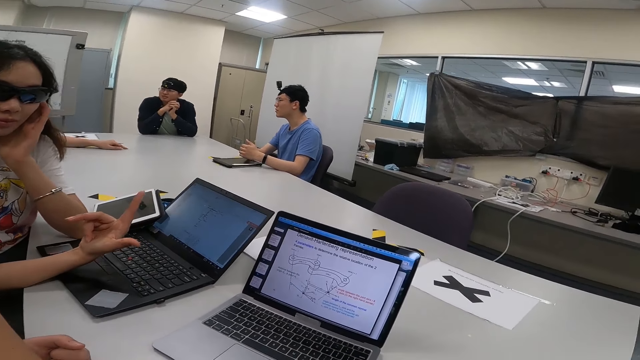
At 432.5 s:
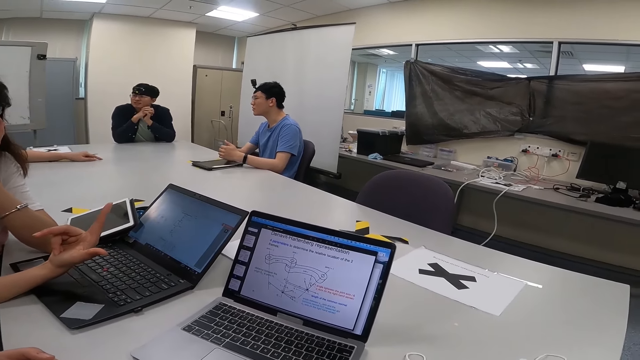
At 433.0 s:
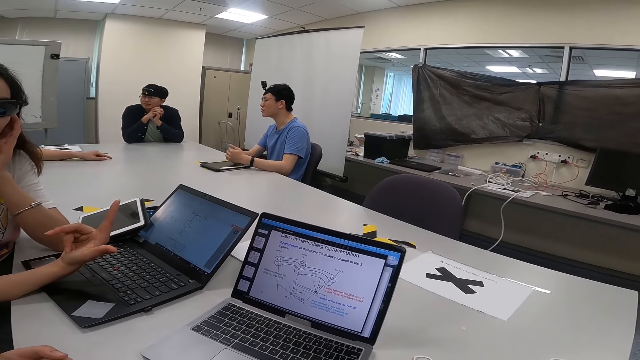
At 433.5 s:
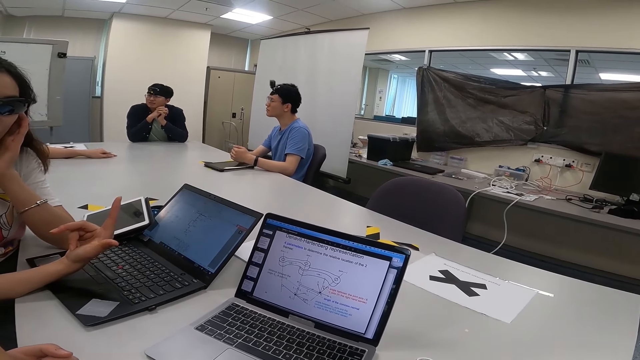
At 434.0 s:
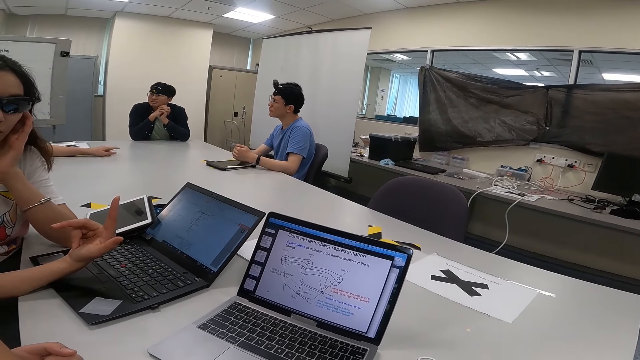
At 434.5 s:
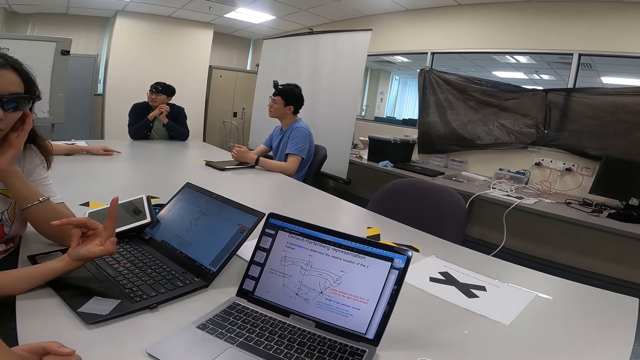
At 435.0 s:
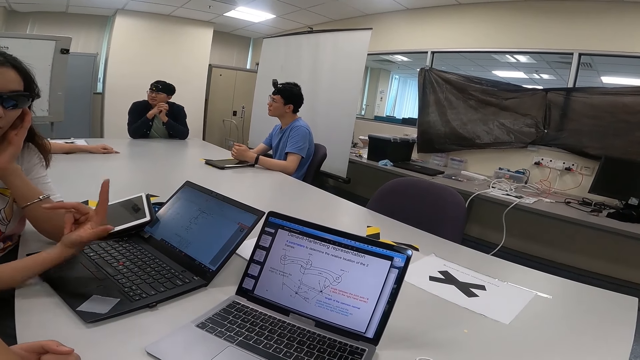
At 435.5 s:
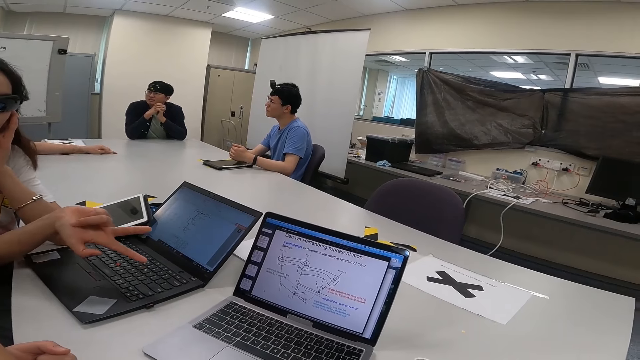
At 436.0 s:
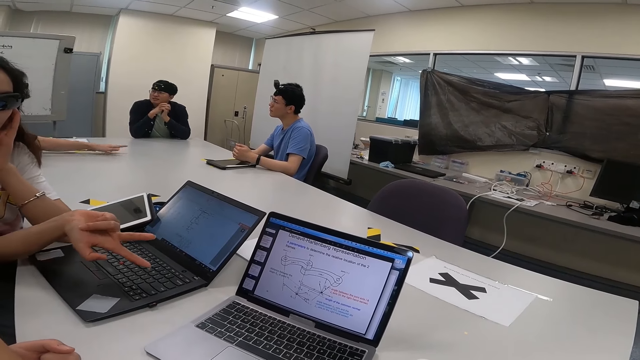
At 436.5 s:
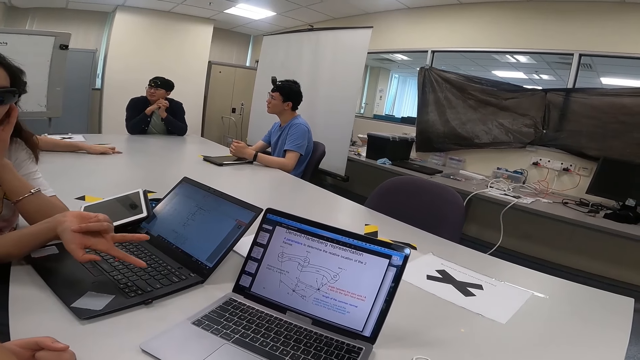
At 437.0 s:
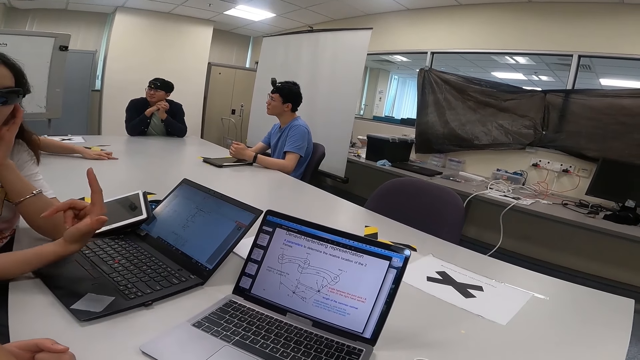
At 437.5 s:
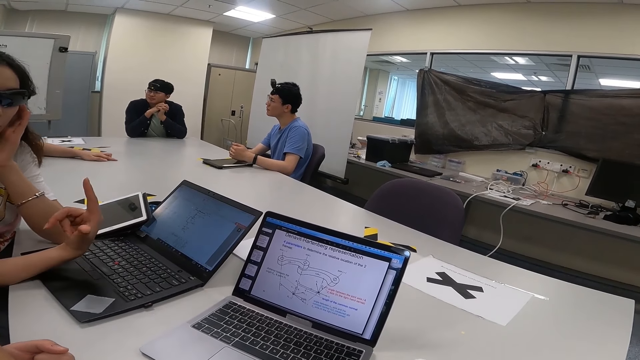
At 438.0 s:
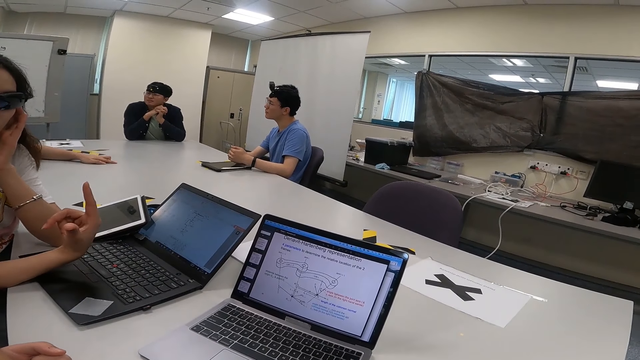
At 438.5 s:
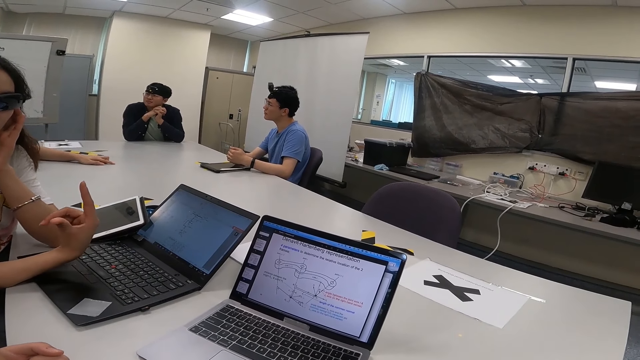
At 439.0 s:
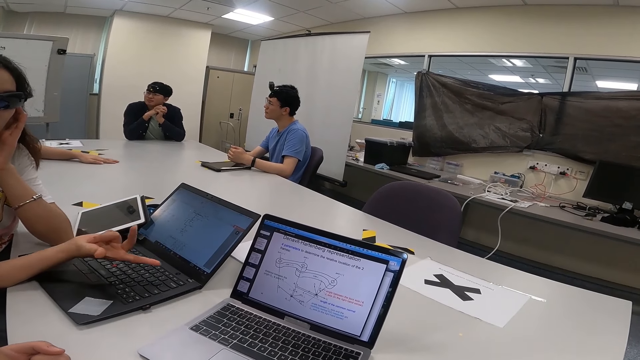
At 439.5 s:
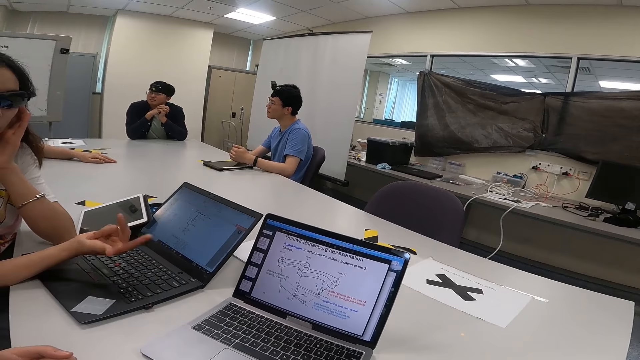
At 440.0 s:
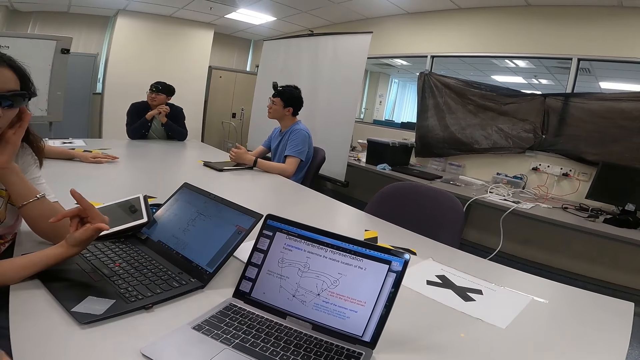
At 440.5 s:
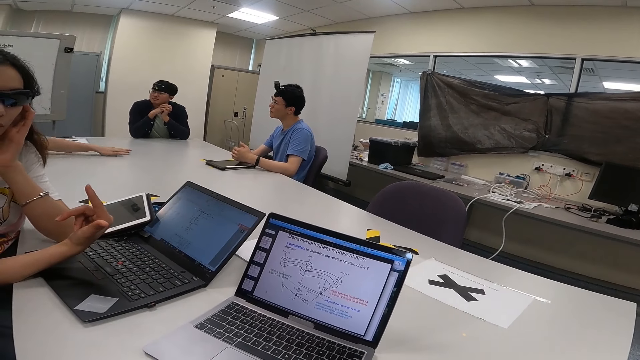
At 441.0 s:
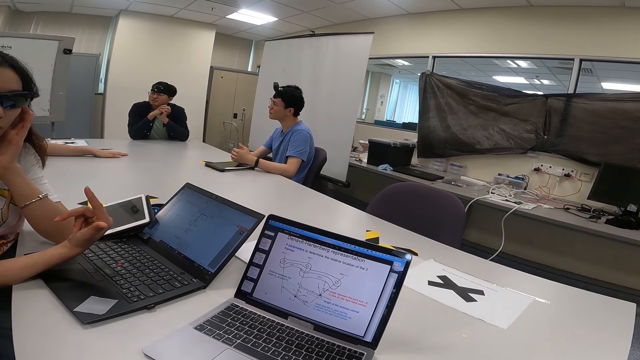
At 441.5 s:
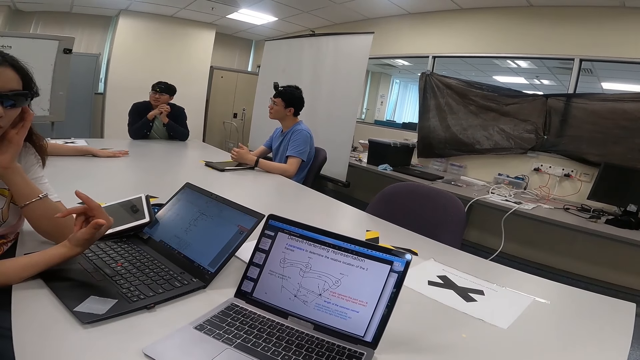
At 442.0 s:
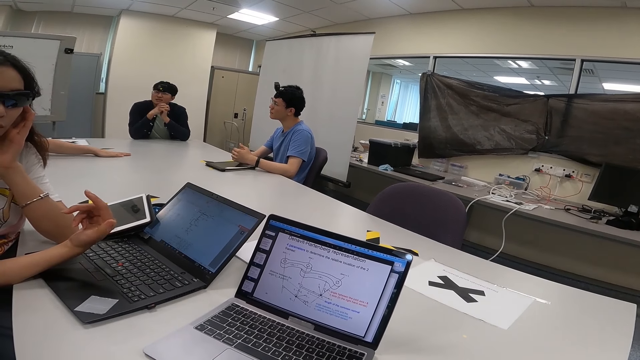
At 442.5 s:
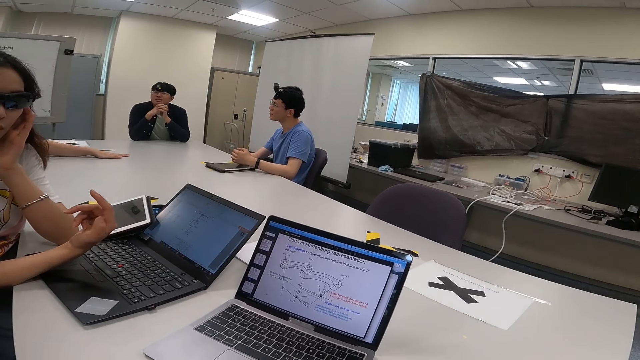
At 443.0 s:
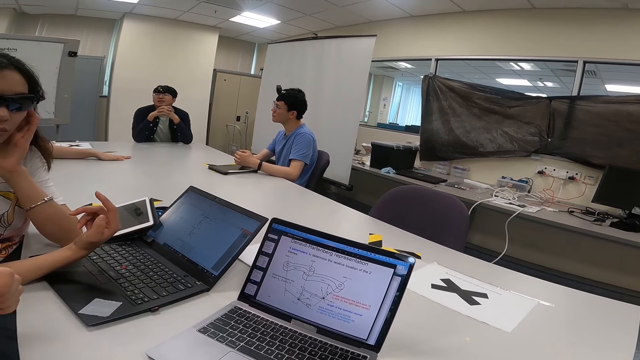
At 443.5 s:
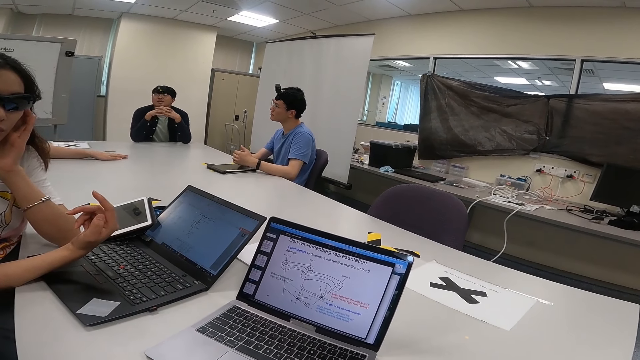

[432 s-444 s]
A lady shows signs by the hand.

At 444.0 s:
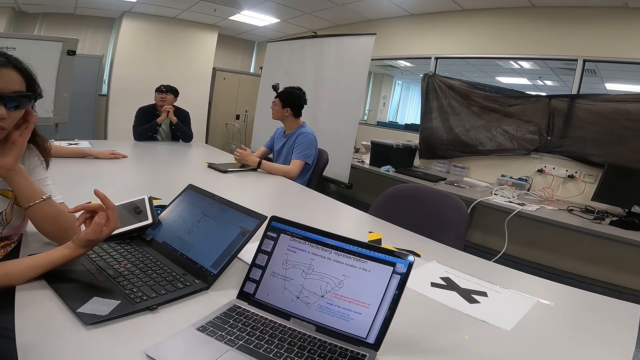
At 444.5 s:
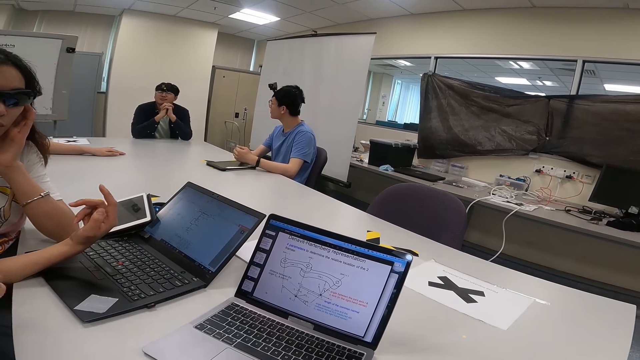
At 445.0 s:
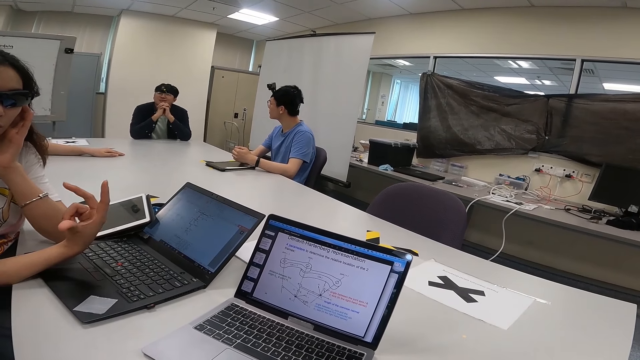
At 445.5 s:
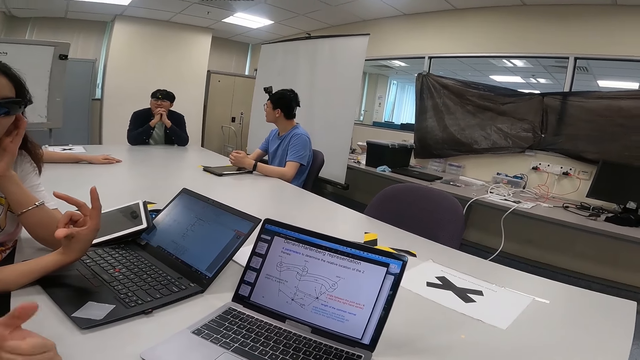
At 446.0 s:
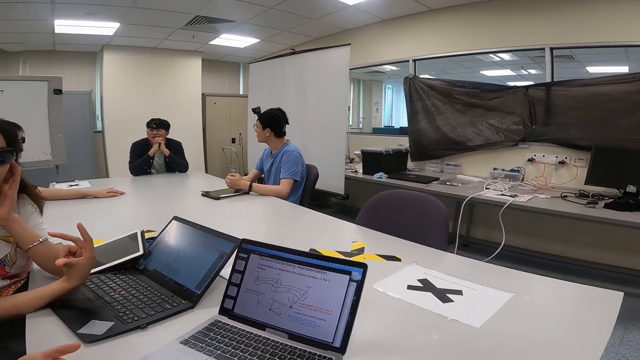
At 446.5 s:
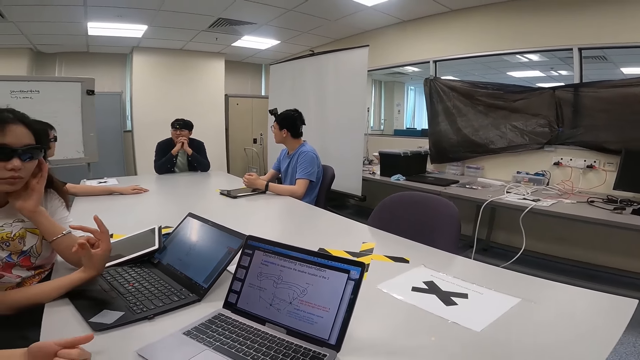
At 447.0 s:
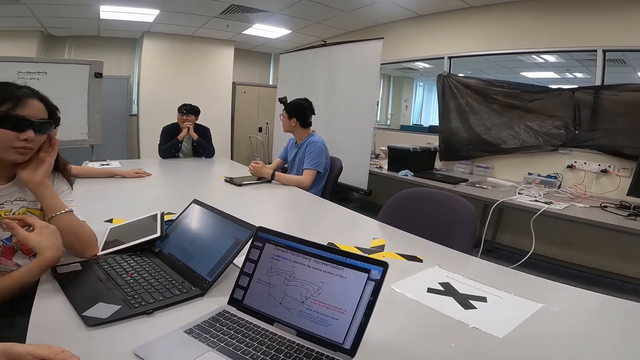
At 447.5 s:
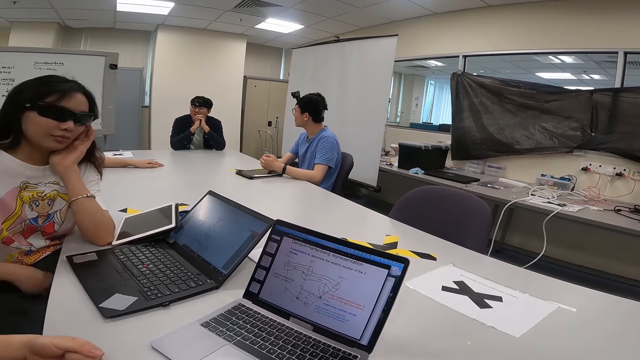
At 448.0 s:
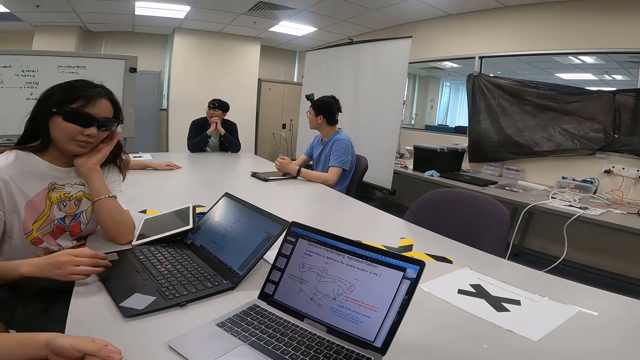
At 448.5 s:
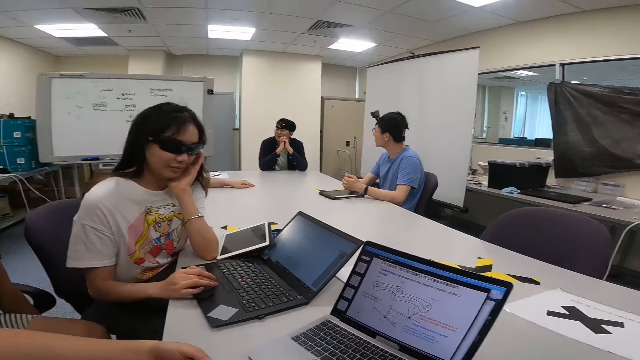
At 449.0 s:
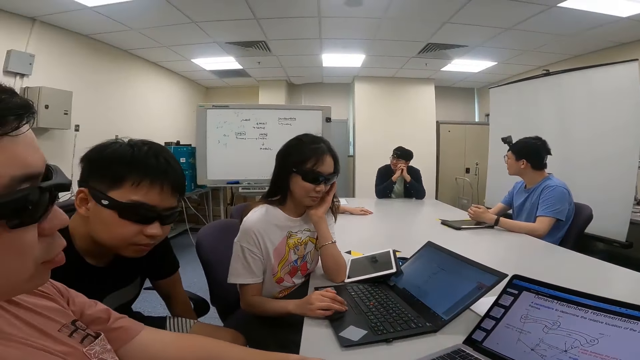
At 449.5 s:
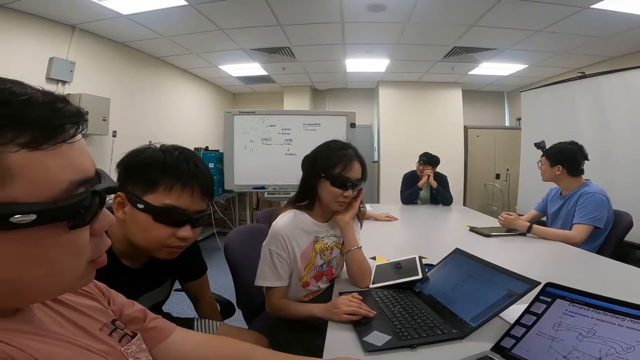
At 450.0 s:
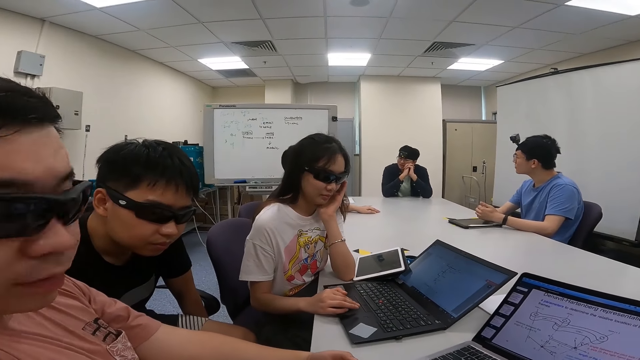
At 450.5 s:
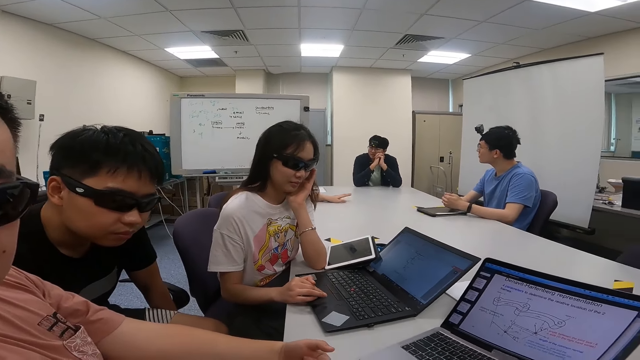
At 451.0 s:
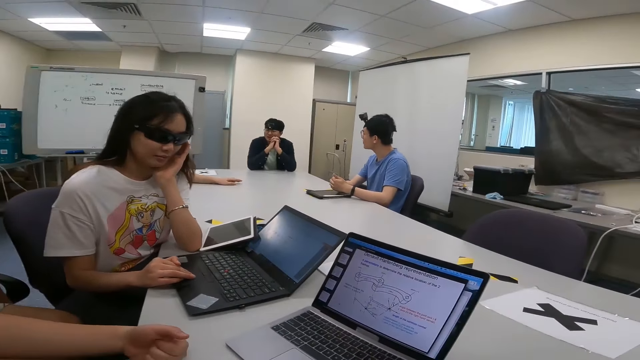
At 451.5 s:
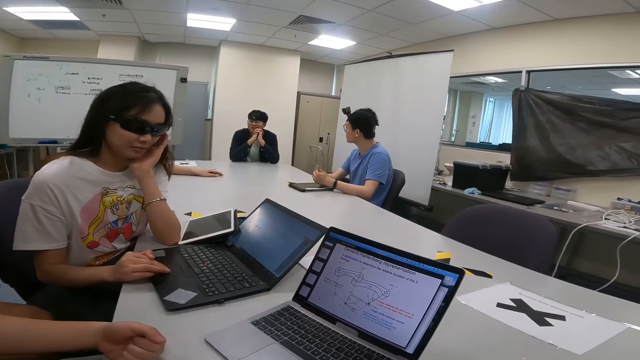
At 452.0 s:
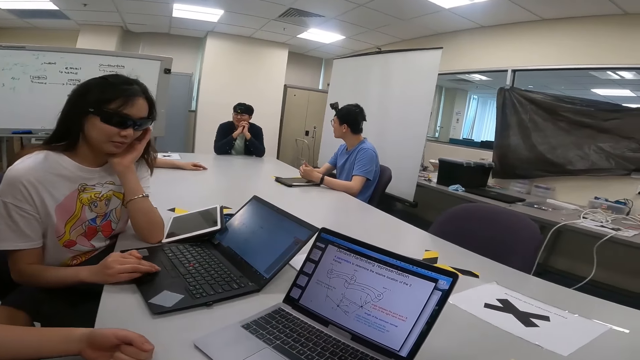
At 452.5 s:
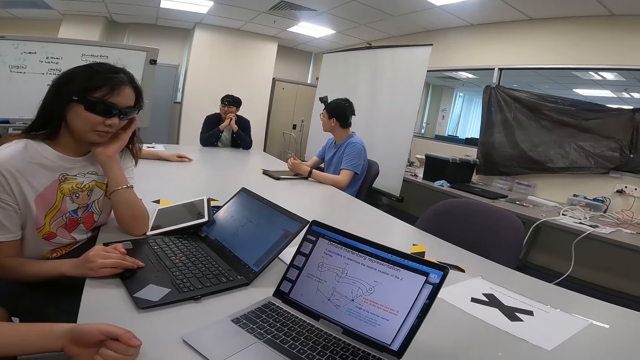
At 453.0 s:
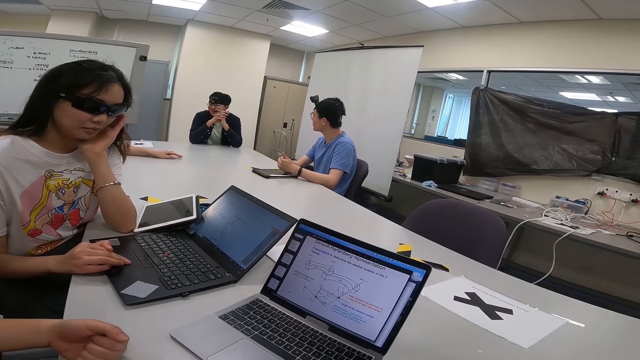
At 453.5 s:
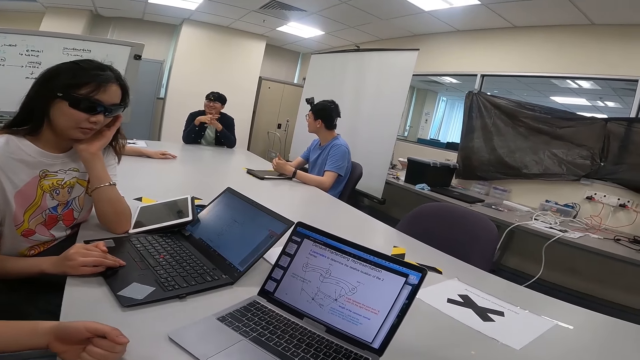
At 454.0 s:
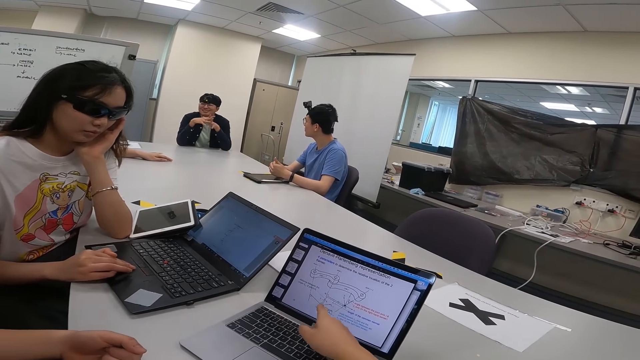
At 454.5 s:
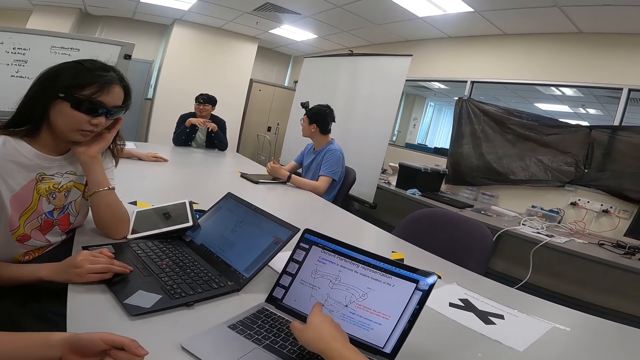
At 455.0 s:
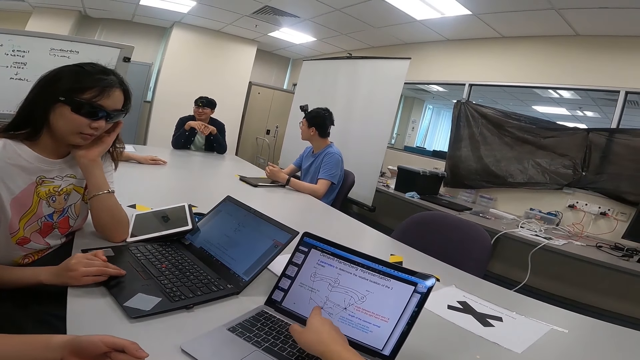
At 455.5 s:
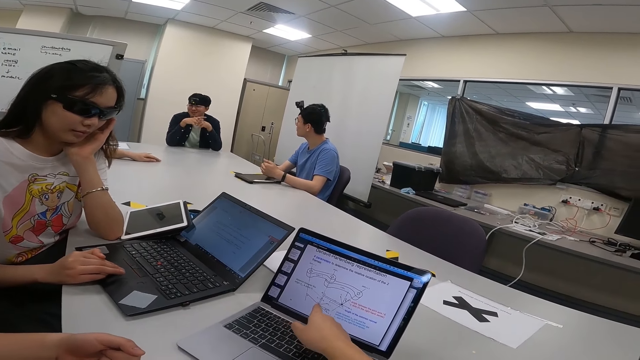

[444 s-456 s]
A lady browses on a laptop. A man points at the laptop.
